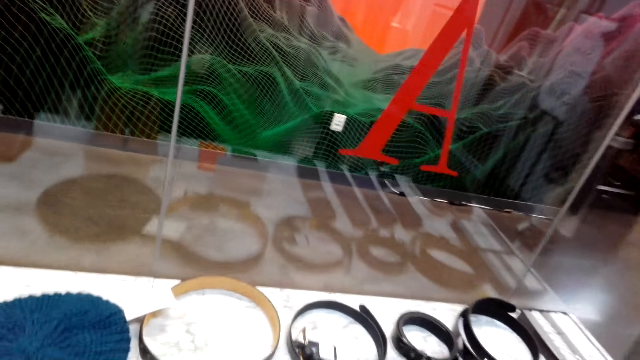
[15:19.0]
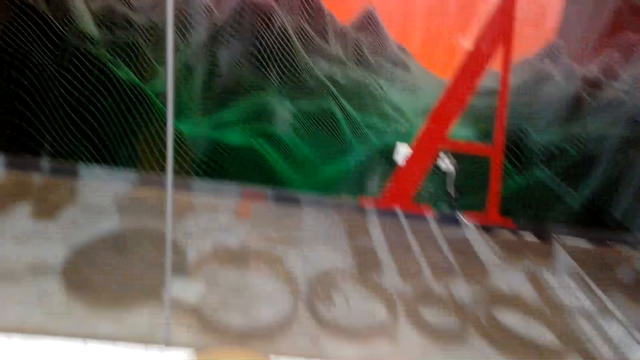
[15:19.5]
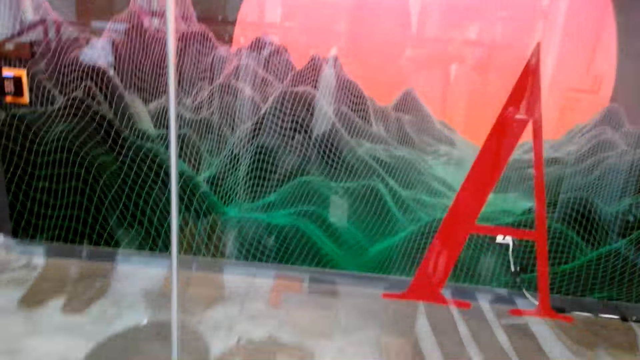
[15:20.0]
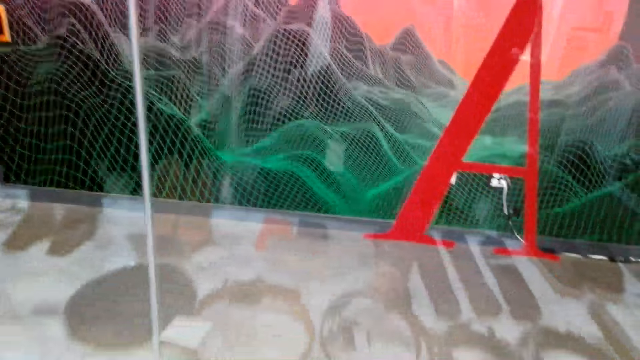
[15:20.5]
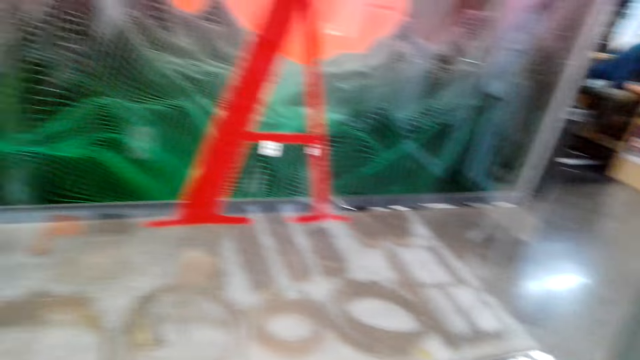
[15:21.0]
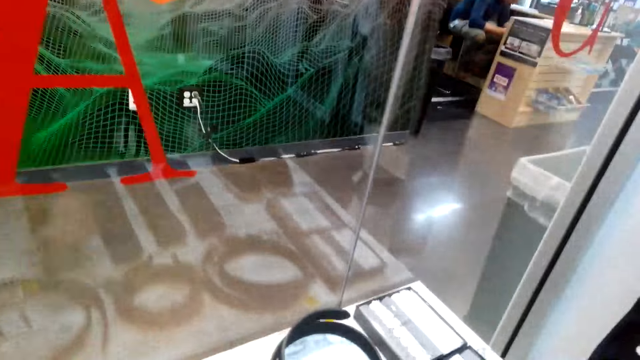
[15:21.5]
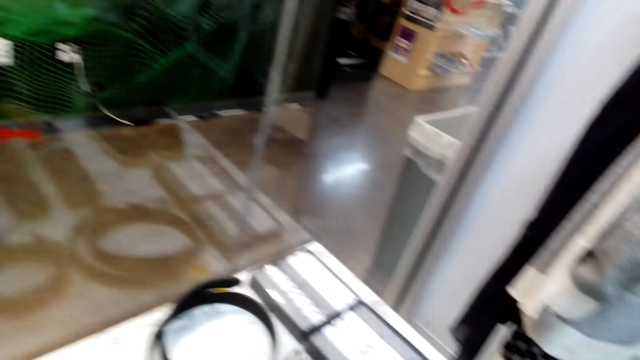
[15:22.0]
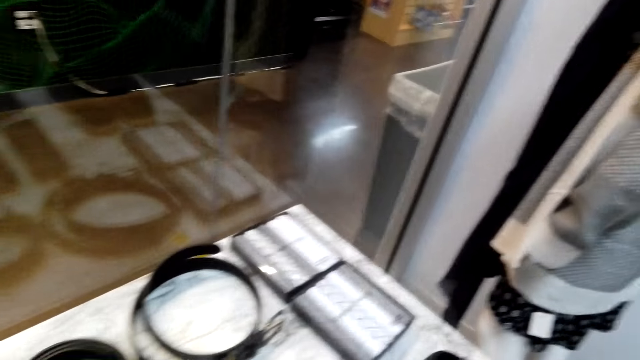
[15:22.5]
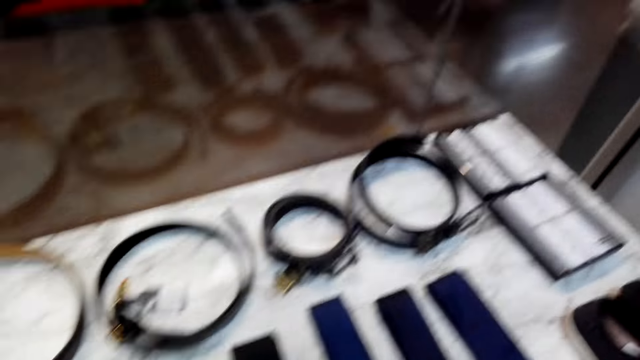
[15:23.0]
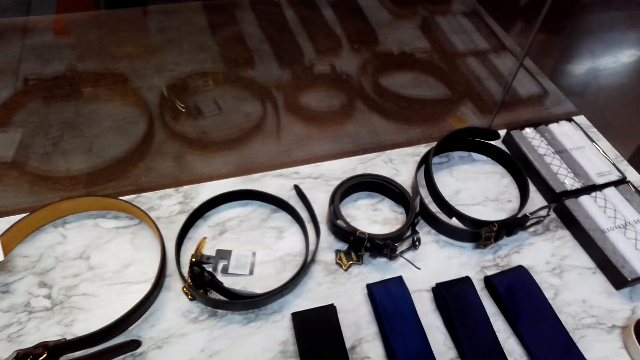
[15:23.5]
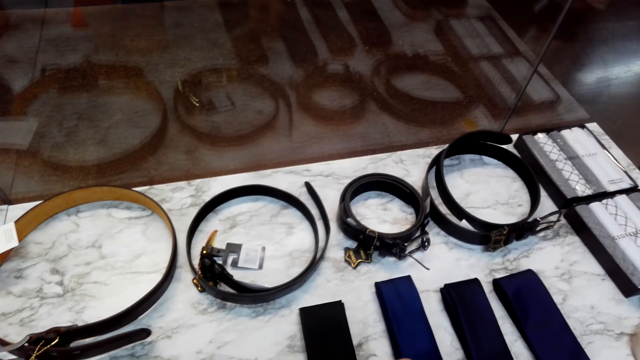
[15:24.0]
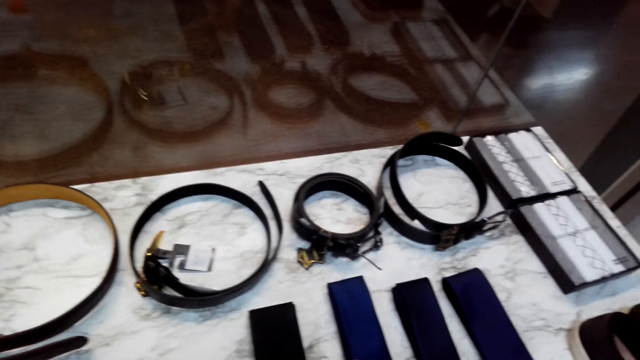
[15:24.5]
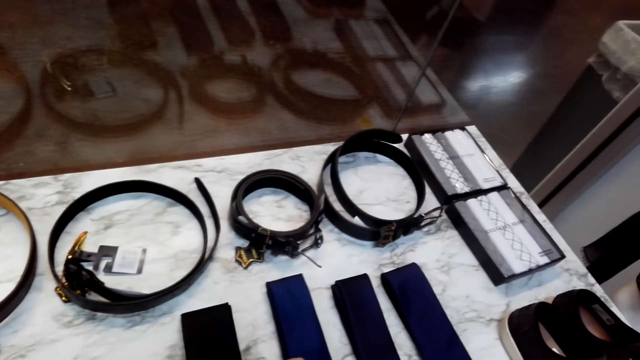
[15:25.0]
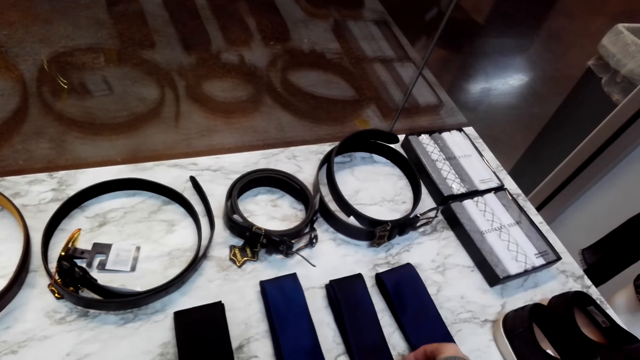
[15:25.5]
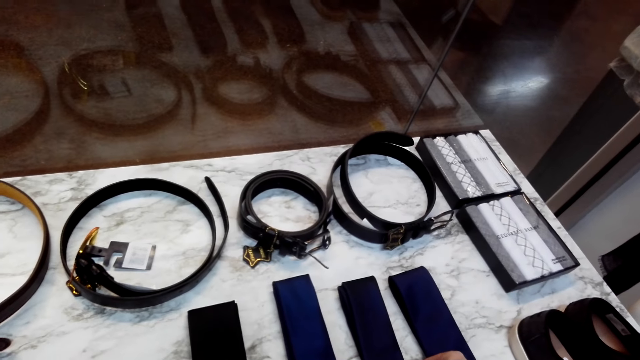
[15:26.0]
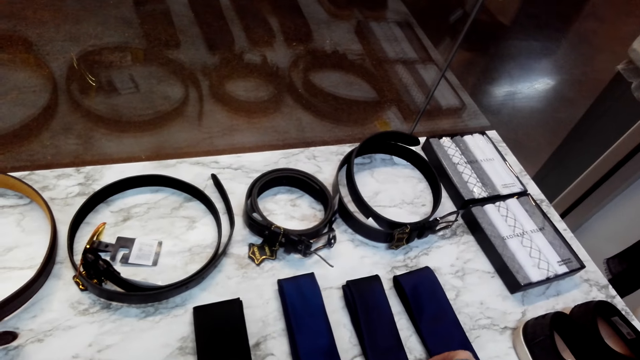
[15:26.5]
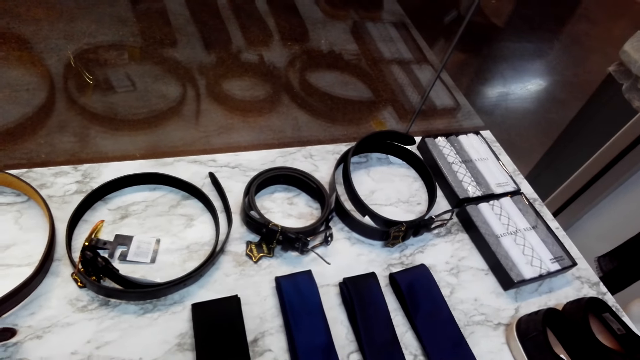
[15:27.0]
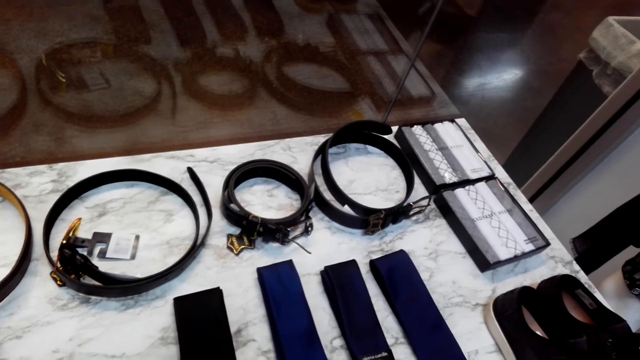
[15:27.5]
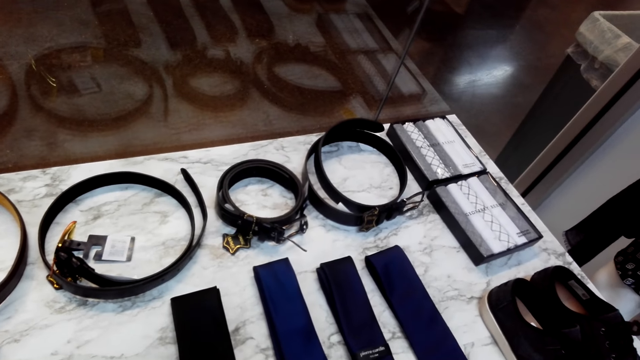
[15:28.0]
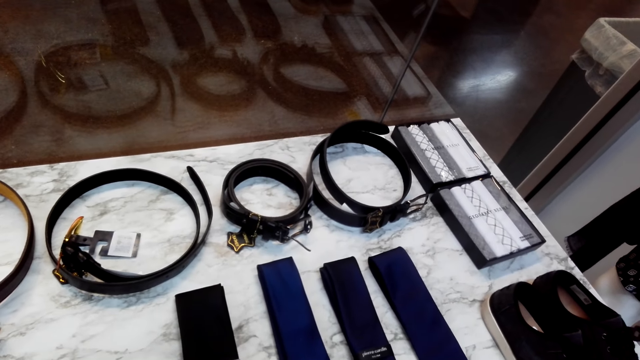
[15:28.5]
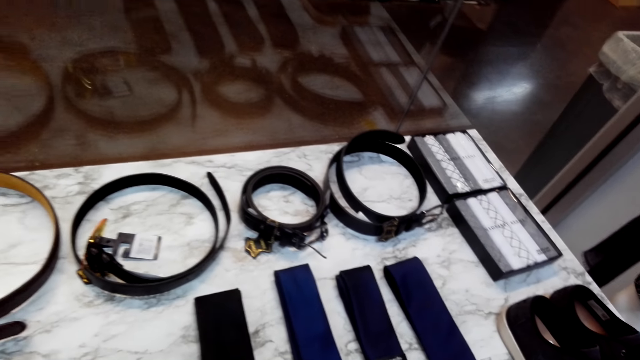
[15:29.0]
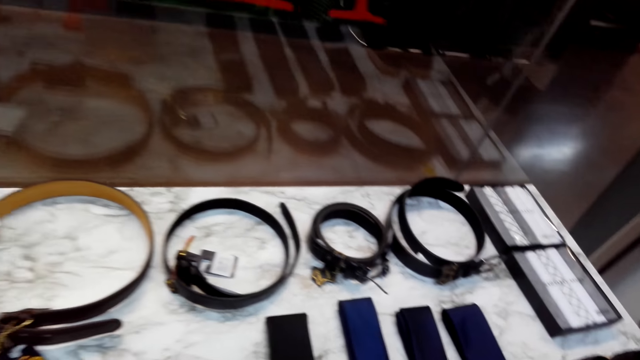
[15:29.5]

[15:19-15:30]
The camera wearer moves around. They look around.

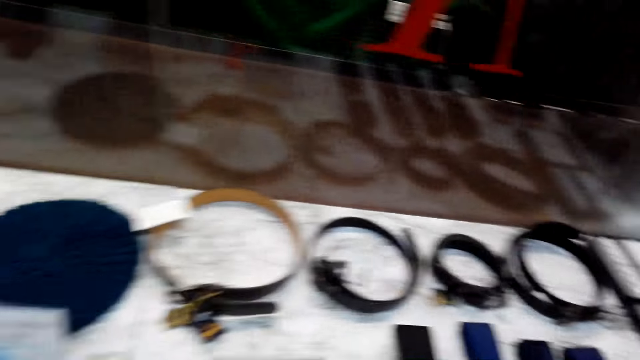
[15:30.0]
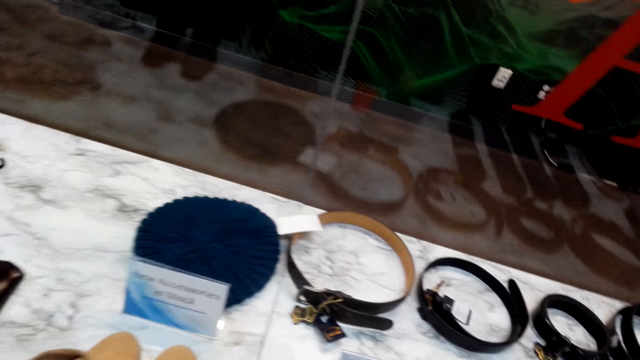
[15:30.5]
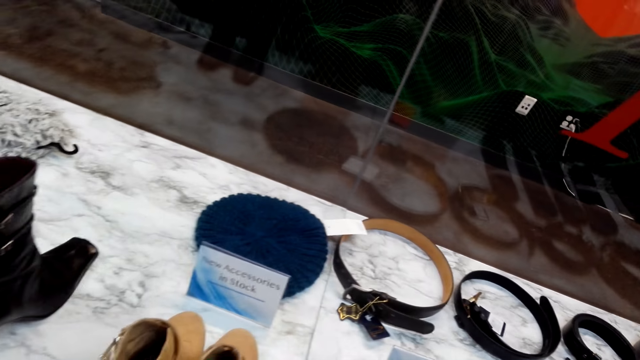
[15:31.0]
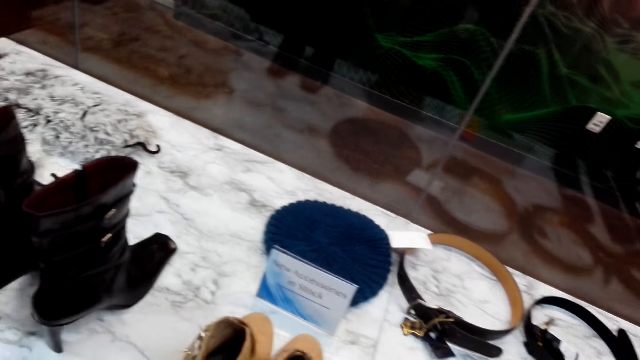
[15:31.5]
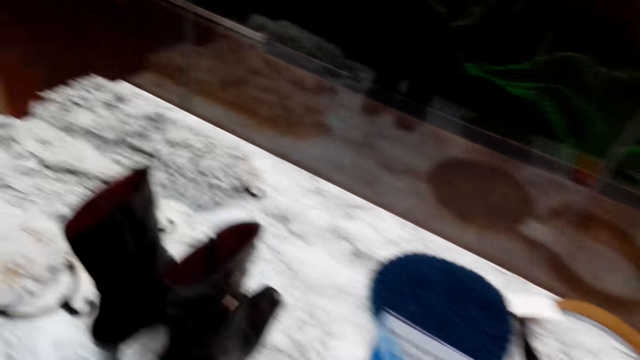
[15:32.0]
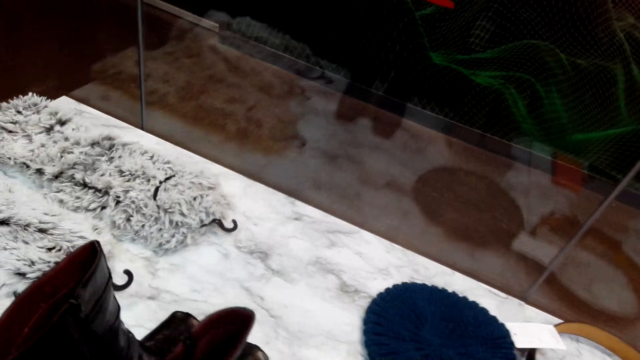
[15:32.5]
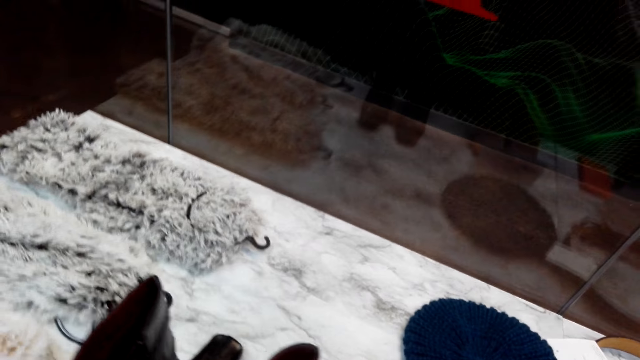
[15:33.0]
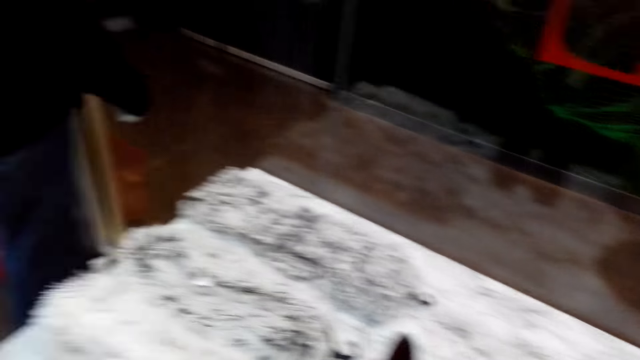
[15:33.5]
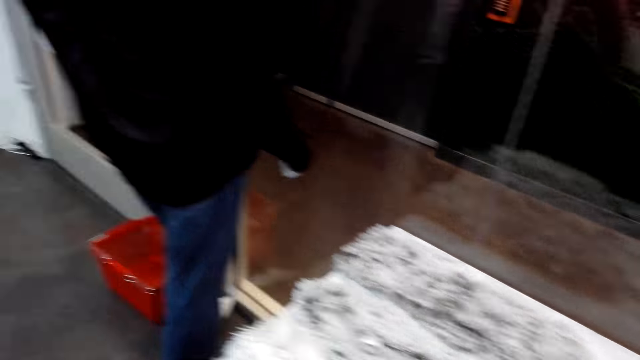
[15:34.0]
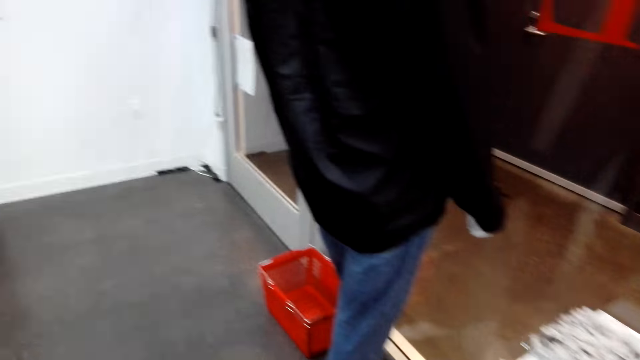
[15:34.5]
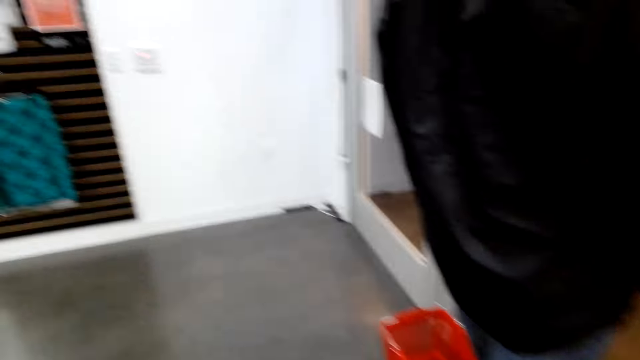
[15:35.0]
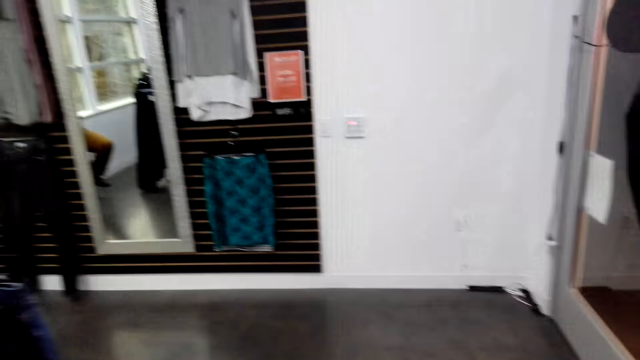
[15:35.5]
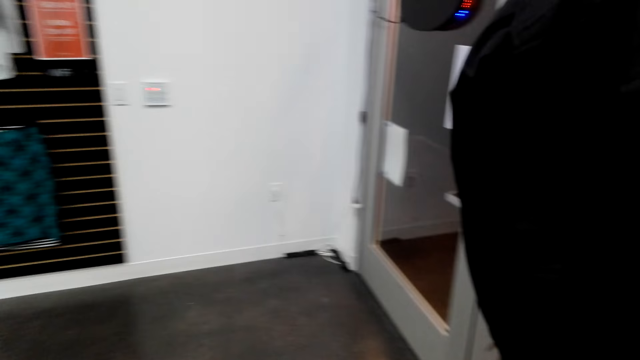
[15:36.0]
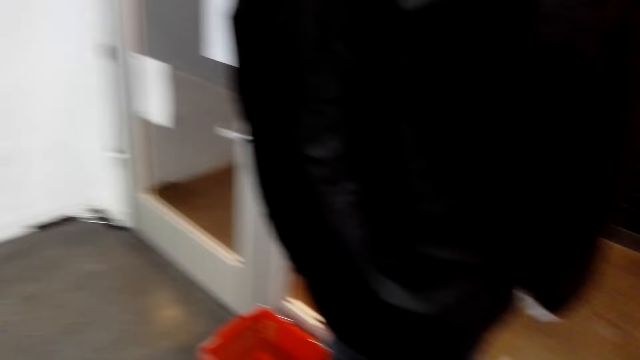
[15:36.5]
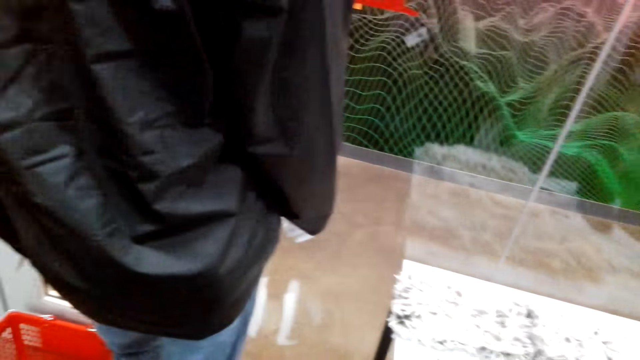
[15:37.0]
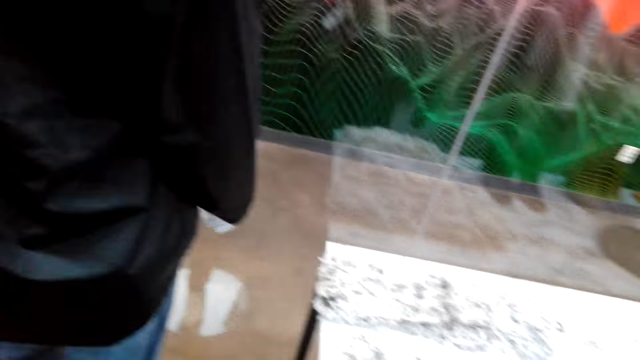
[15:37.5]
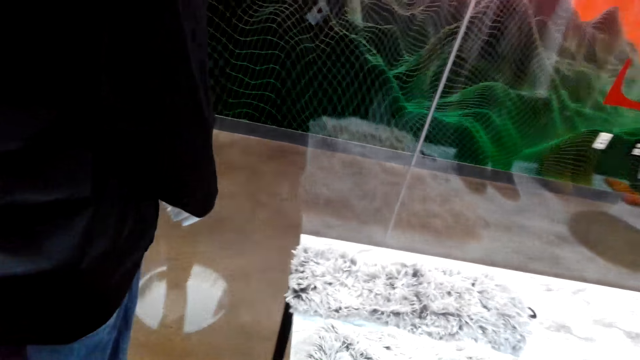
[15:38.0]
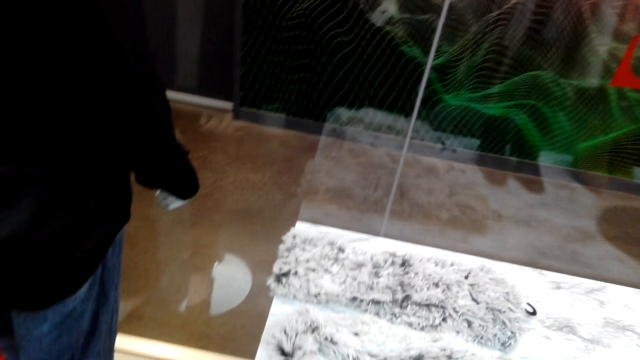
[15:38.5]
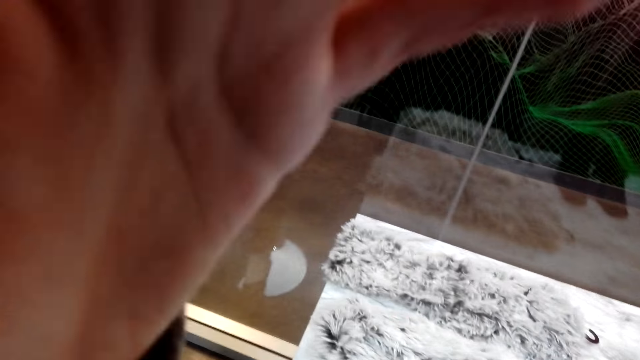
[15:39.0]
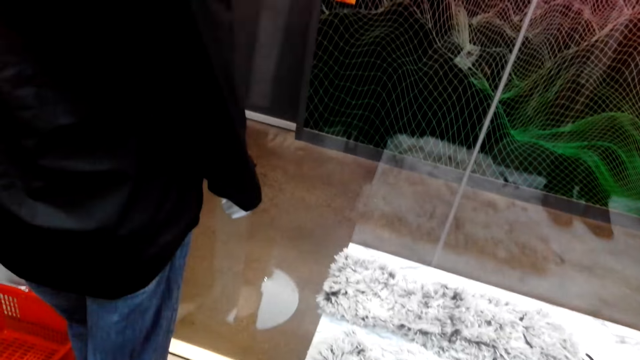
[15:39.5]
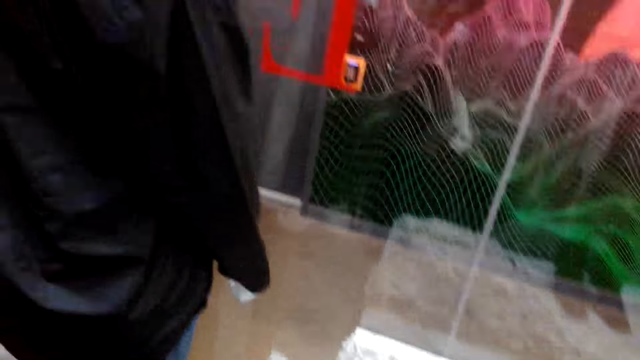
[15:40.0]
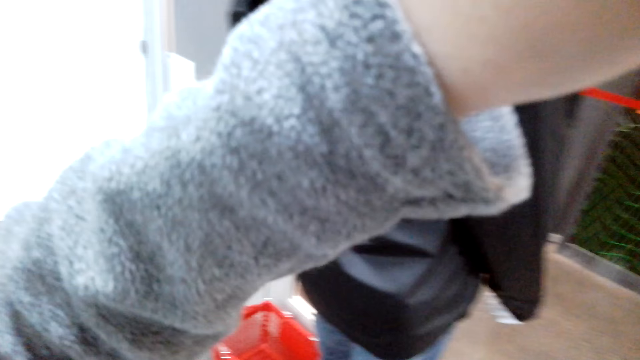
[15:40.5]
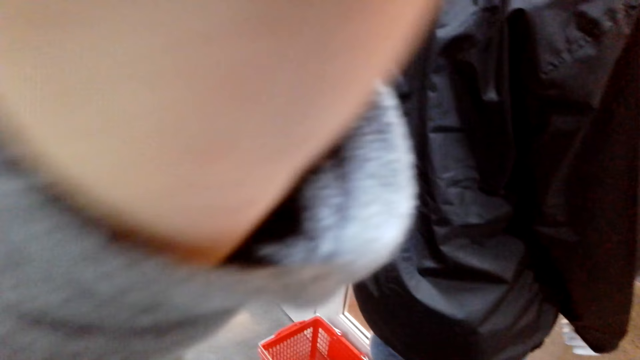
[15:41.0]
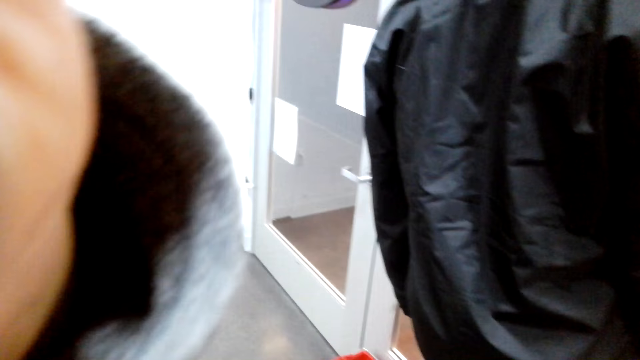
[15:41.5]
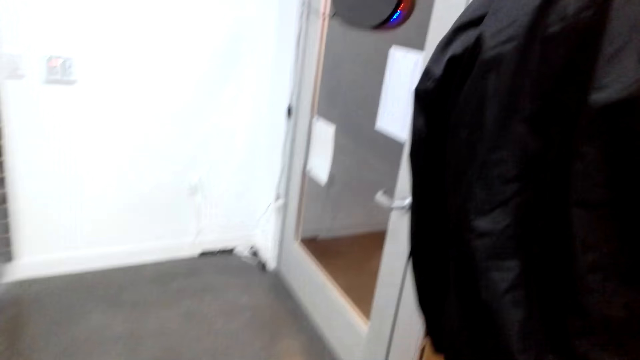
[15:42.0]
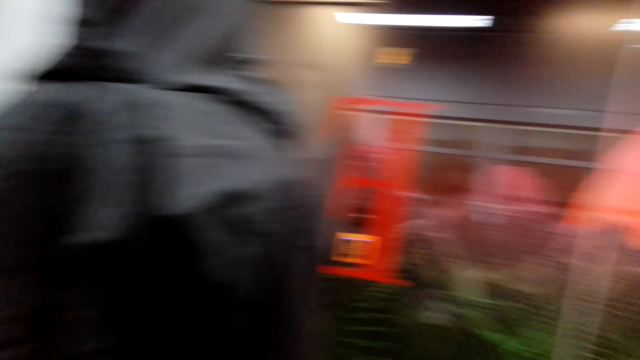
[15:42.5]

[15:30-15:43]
The camera wearer moves around. They look around.
